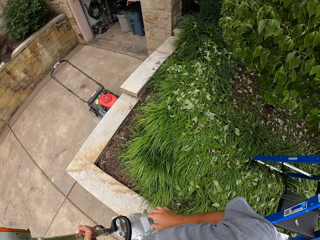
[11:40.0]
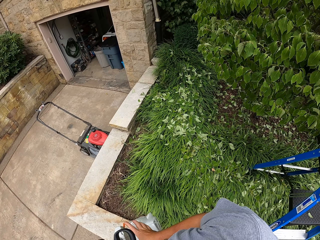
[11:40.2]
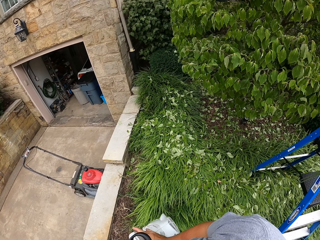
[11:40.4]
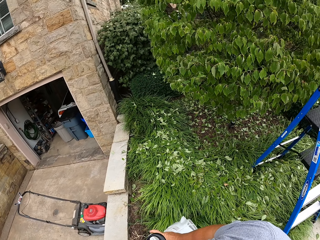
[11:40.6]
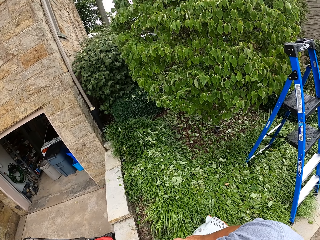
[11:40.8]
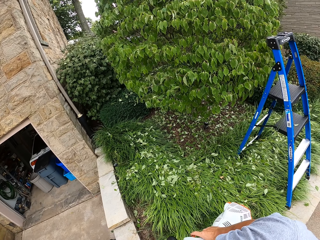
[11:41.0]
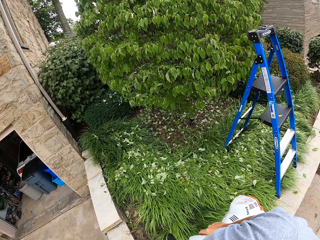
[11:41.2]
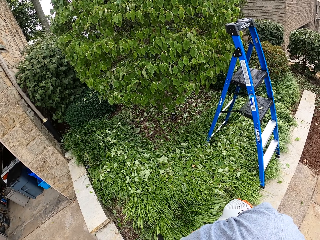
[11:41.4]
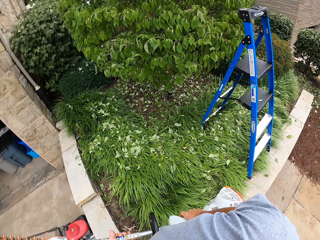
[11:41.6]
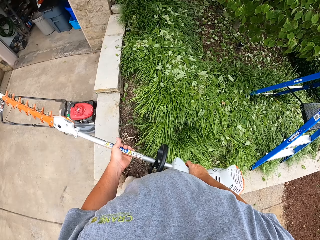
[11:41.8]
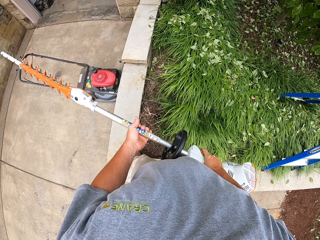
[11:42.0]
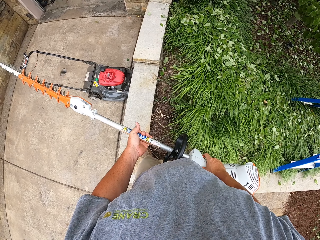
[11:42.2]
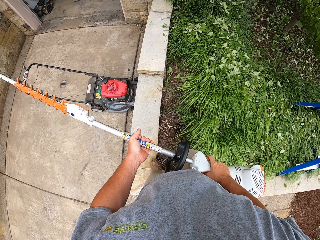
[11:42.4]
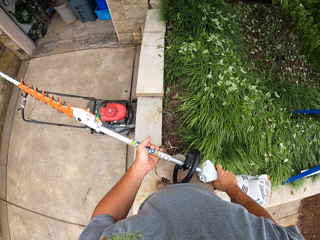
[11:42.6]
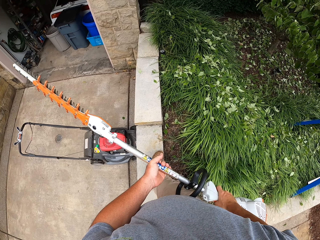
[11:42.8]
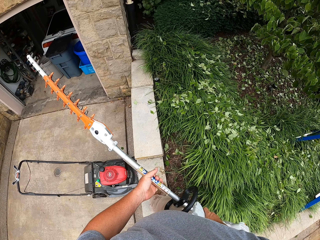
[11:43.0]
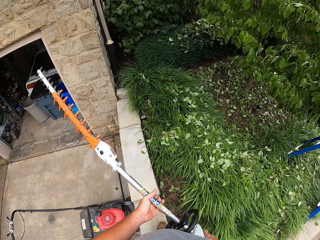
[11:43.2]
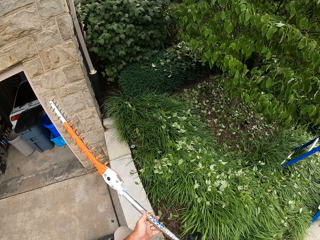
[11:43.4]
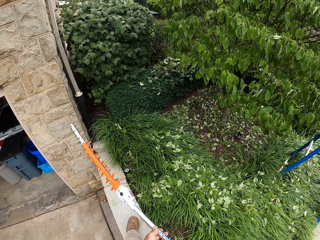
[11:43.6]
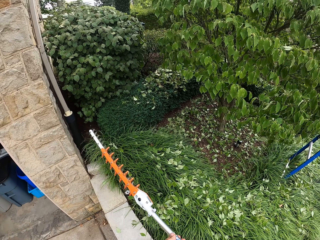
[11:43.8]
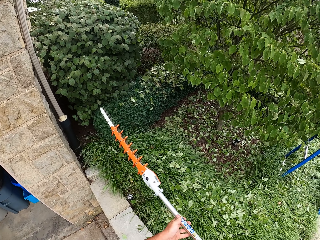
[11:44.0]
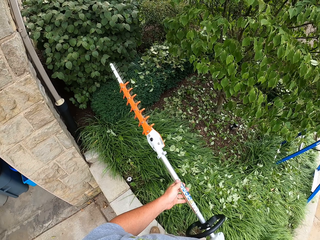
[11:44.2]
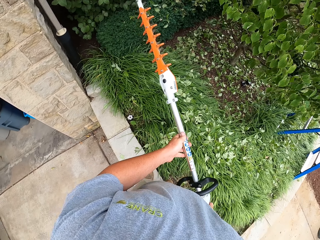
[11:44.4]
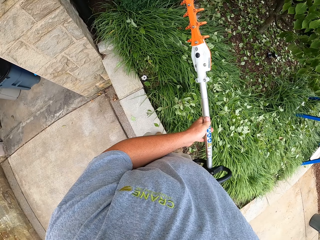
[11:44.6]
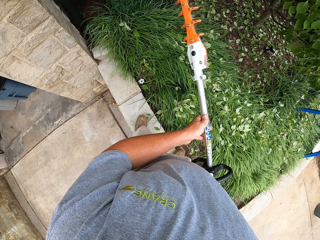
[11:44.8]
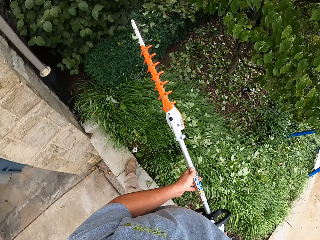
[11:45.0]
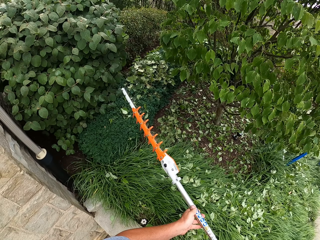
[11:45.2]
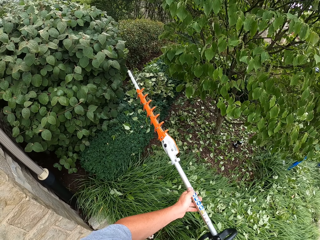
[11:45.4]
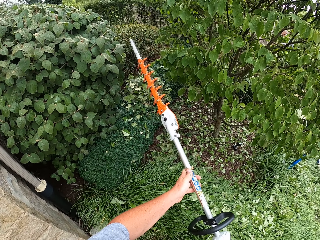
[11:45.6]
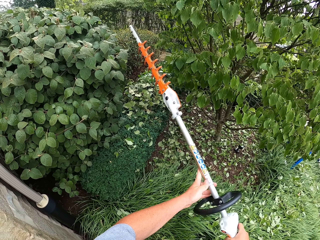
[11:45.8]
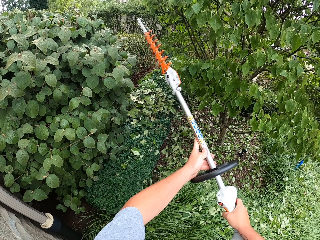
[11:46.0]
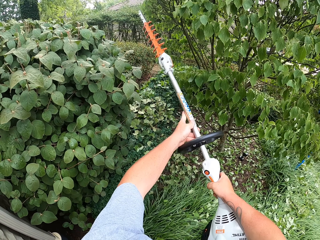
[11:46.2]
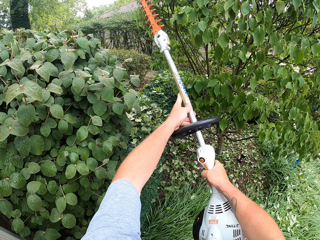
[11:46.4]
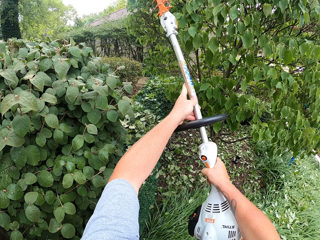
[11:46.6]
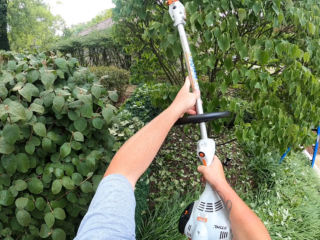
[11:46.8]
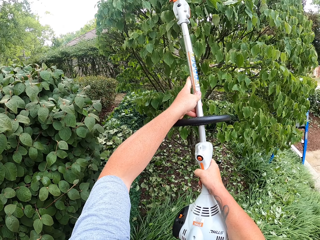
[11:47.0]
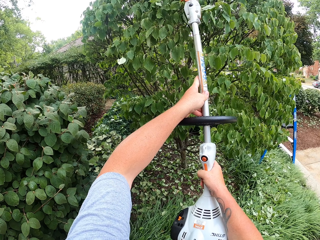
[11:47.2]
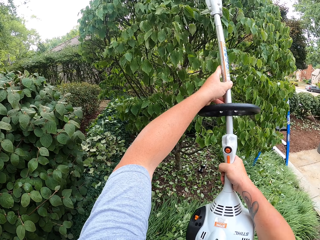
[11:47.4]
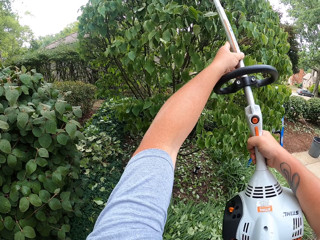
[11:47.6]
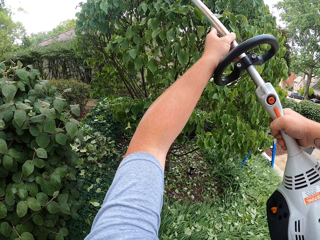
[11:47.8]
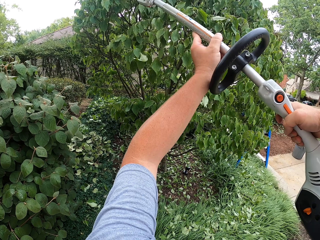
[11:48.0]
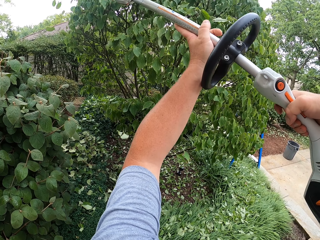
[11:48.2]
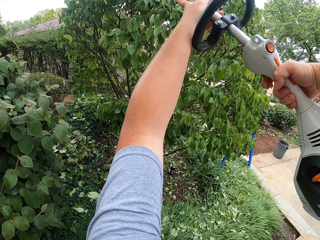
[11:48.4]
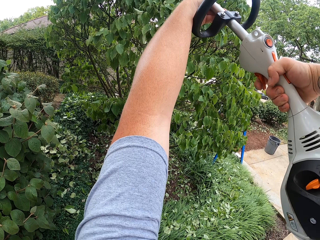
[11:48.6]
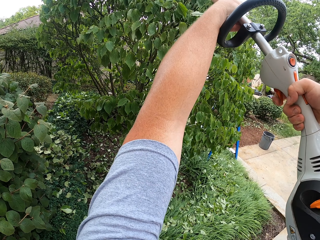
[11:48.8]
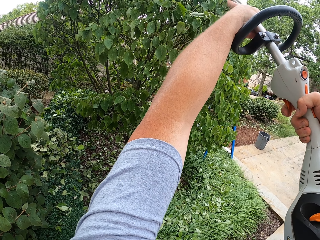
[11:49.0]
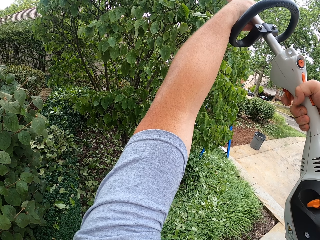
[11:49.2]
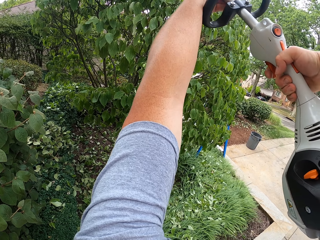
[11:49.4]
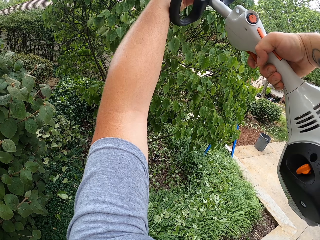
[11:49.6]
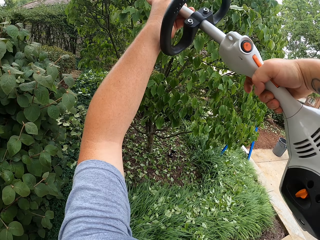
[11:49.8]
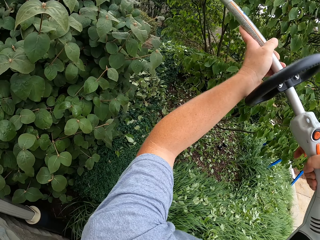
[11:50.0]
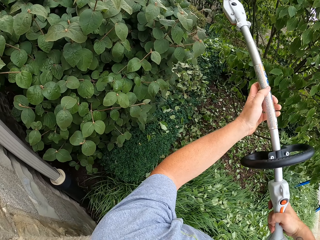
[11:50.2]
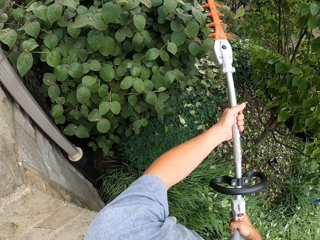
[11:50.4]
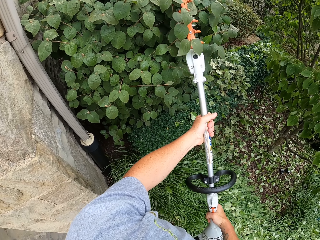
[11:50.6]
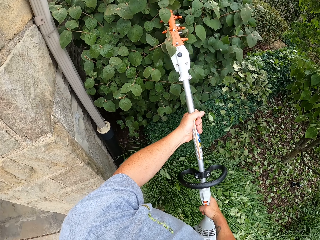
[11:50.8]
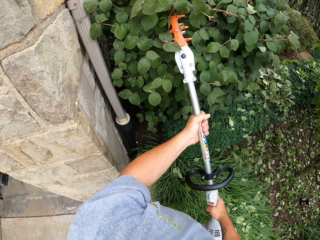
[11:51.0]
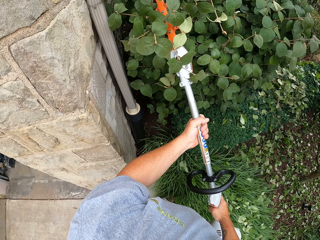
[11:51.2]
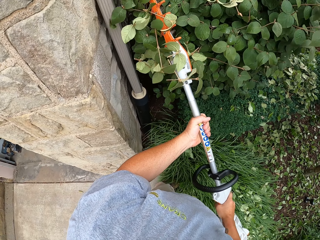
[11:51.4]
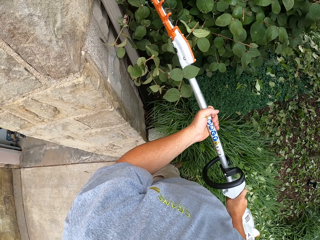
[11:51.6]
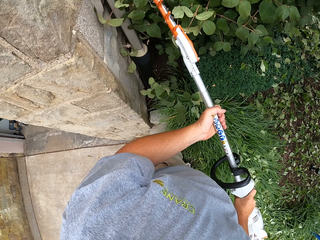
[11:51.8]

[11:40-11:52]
The camera wearer moves around. They trim the shrubs with the hedge trimmer.

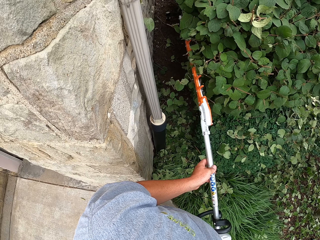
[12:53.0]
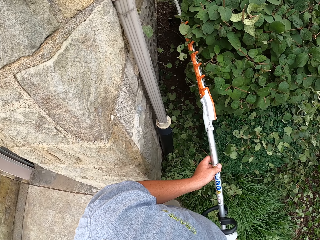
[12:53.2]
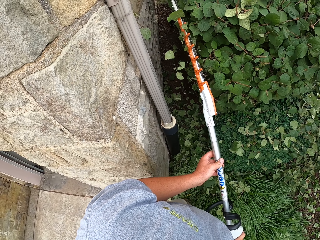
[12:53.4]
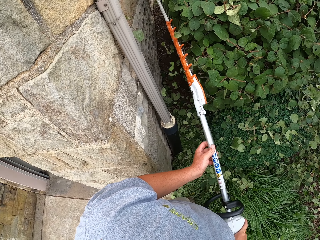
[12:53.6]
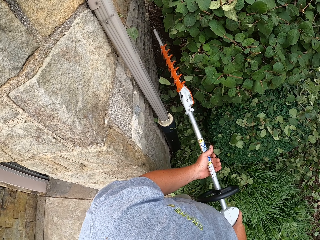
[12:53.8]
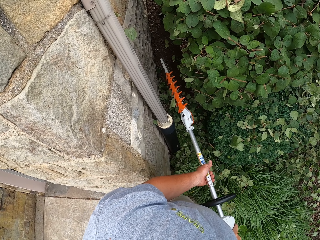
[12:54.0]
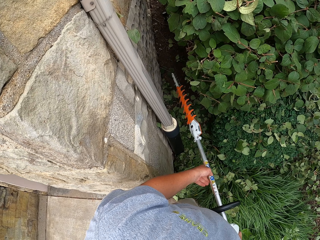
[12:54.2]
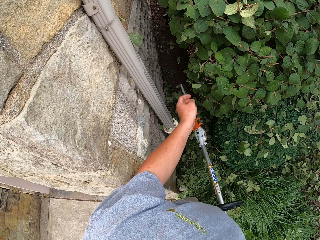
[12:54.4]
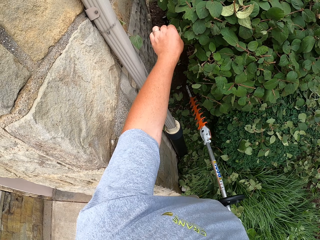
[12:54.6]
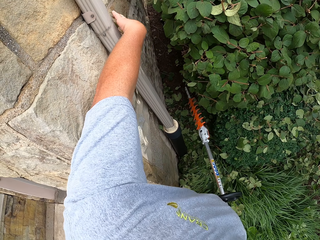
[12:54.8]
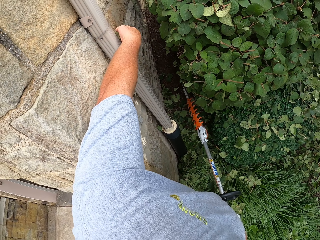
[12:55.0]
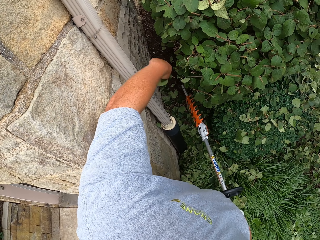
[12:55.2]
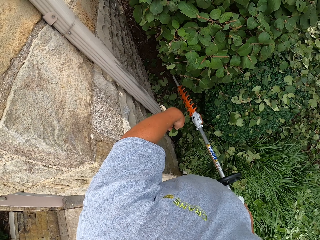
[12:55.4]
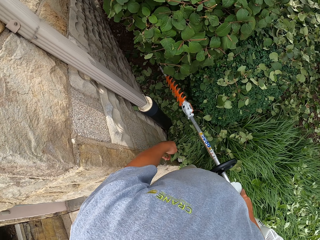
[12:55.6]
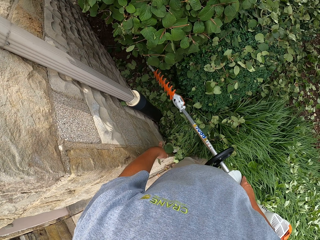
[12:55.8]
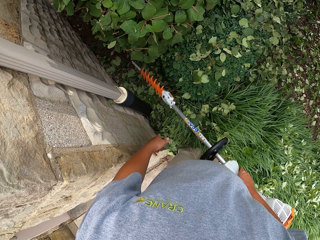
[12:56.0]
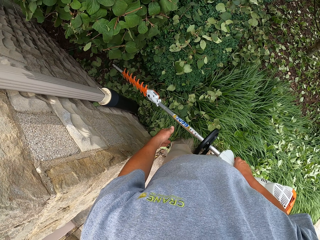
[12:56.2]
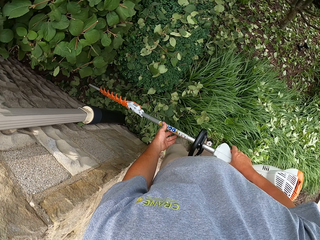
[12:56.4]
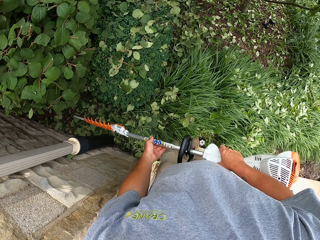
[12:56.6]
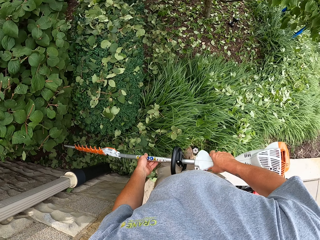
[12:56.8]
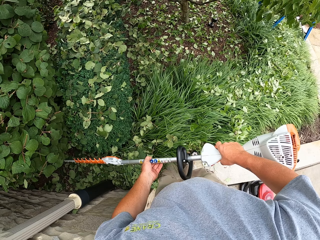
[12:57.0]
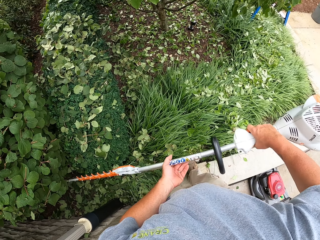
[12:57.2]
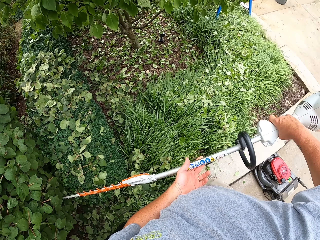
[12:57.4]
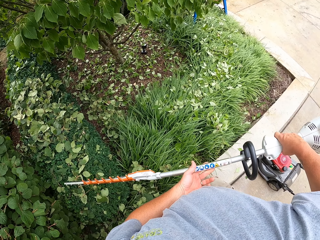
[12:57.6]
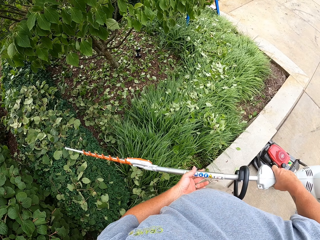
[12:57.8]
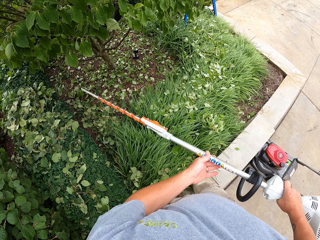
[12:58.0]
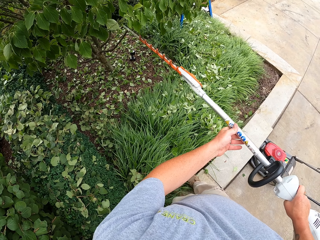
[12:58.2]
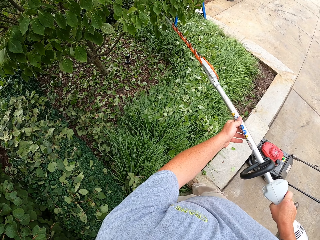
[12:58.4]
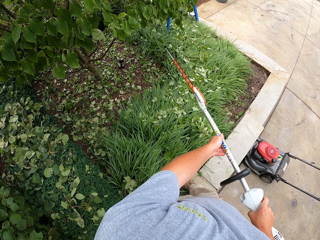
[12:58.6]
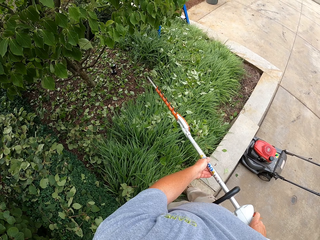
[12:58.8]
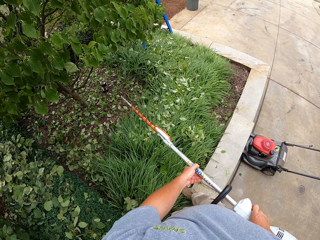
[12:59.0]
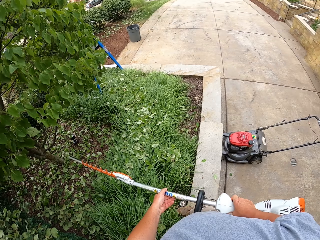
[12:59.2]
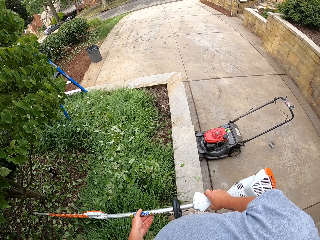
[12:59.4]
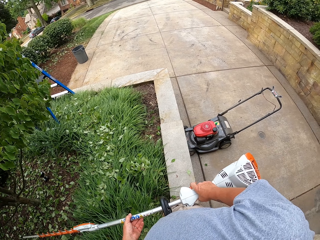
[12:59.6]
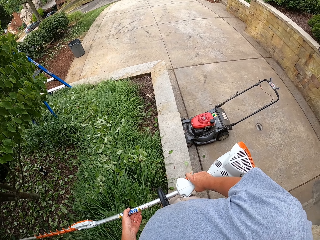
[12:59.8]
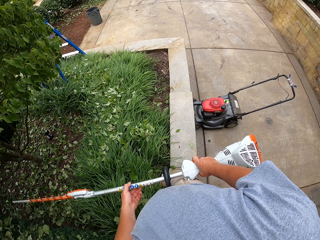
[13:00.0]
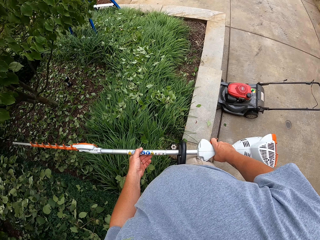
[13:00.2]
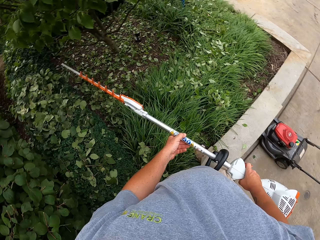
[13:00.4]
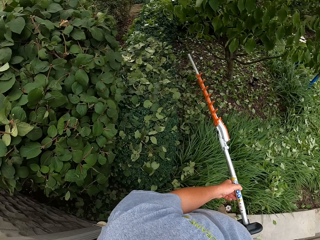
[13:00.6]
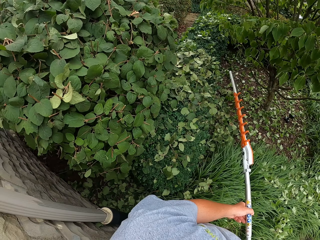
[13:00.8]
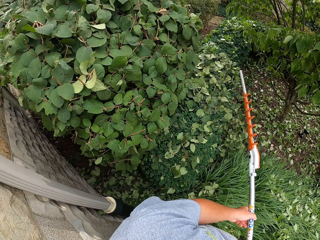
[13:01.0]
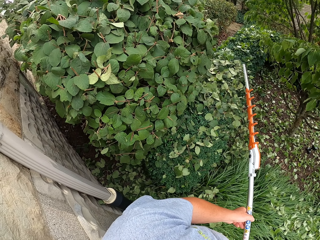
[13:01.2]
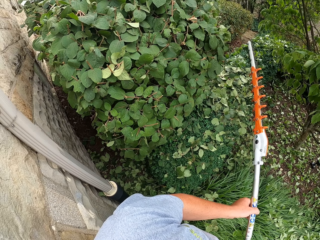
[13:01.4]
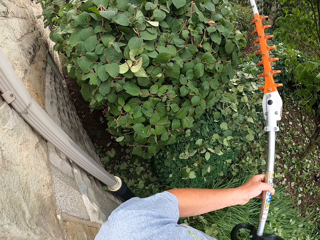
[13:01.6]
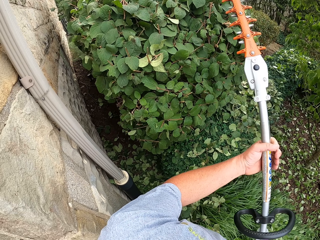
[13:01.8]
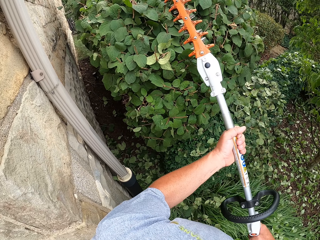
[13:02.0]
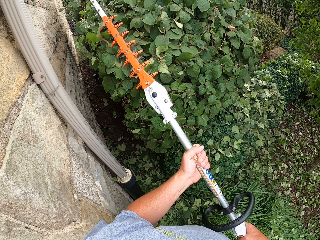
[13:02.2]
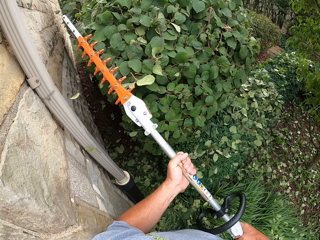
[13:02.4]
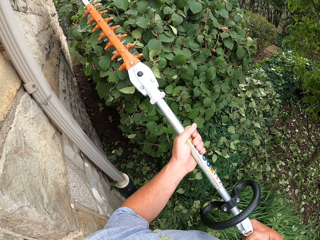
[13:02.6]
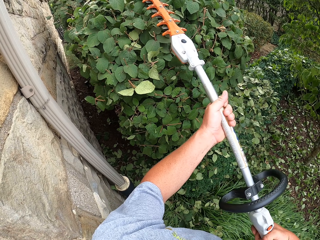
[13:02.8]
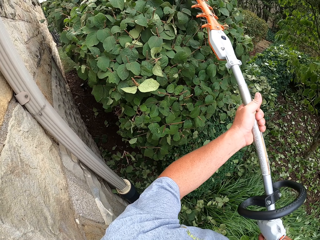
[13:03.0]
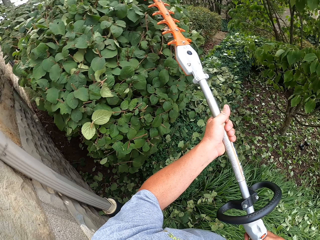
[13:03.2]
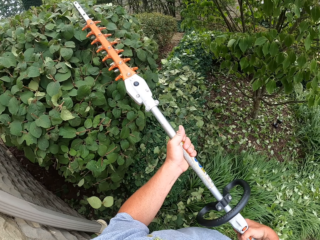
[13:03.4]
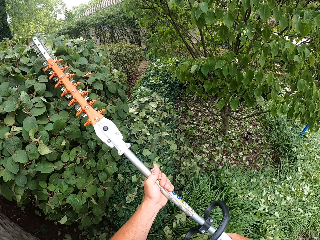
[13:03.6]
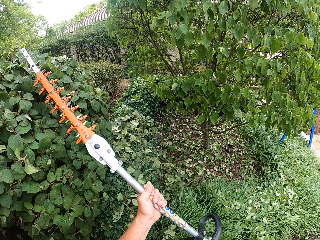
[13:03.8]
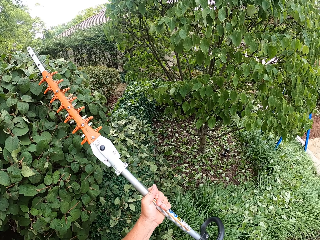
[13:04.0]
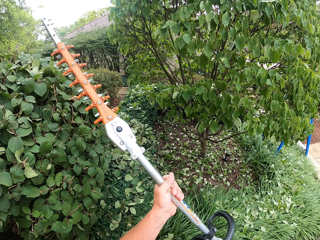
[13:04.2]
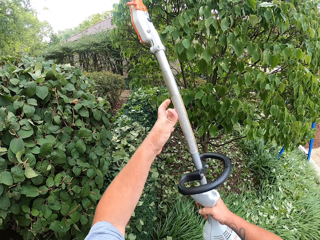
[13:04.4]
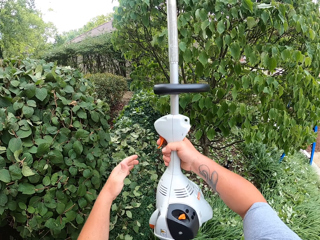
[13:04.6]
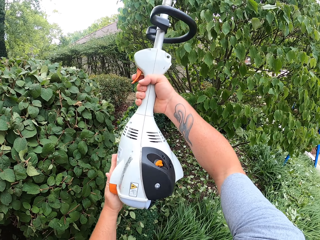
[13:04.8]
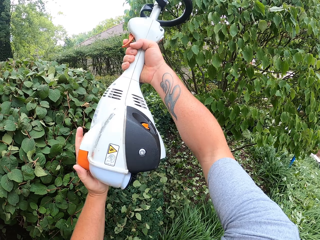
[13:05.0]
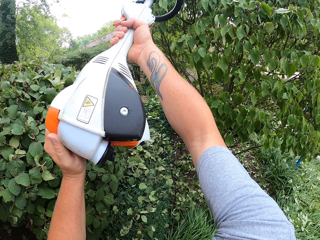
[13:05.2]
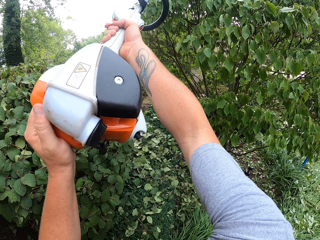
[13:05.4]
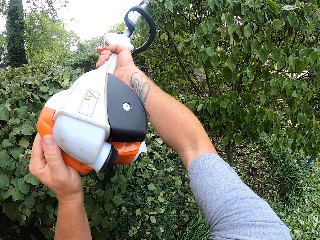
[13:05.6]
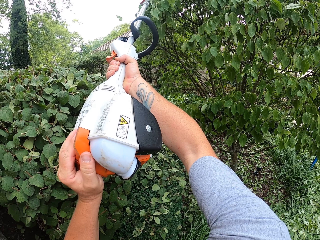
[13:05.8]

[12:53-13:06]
The camera wearer removes a leaf on the wall with his left hand. He looks around. He trims the shrub with the hedge trimmer. He looks around. He trims the shrubs with the hedge trimmer.
